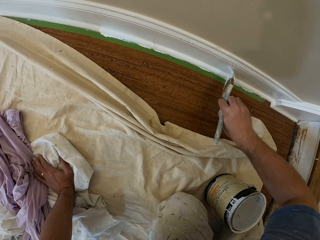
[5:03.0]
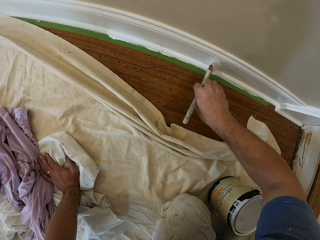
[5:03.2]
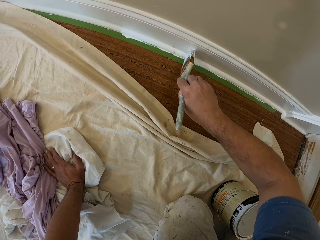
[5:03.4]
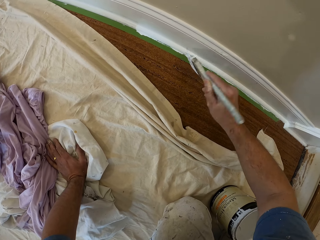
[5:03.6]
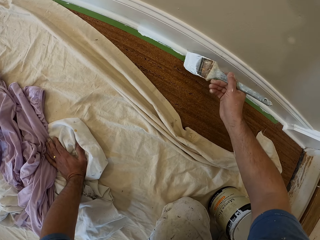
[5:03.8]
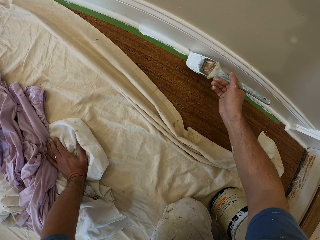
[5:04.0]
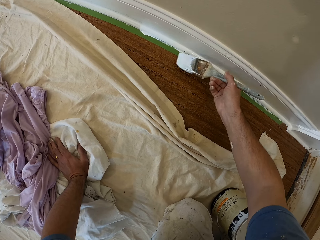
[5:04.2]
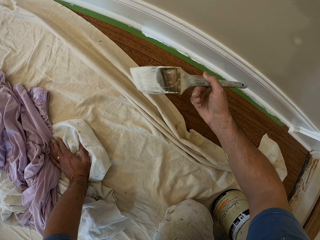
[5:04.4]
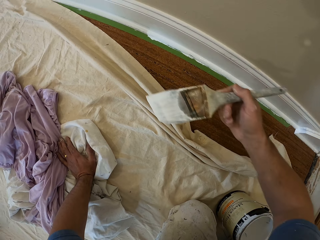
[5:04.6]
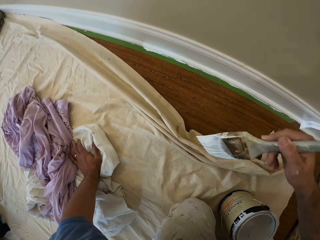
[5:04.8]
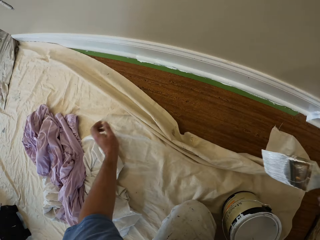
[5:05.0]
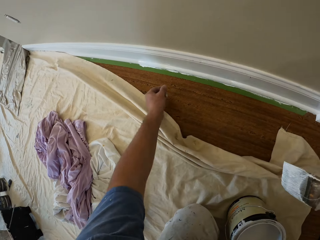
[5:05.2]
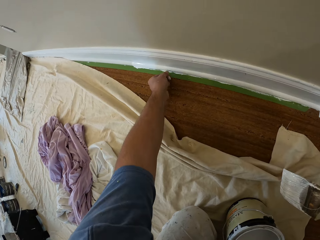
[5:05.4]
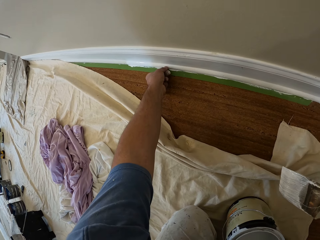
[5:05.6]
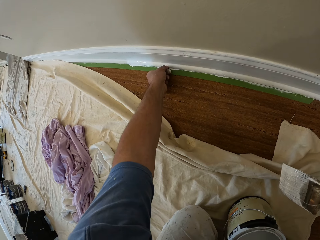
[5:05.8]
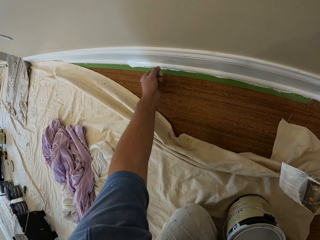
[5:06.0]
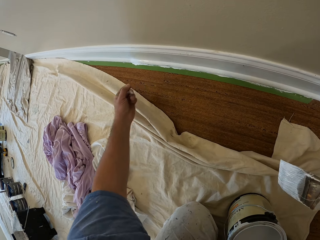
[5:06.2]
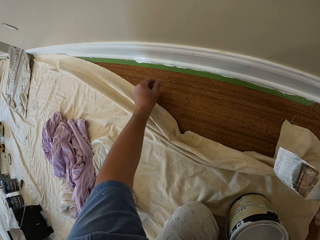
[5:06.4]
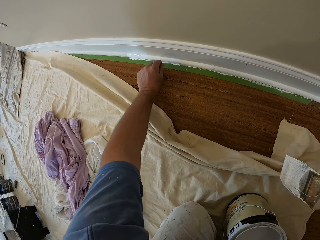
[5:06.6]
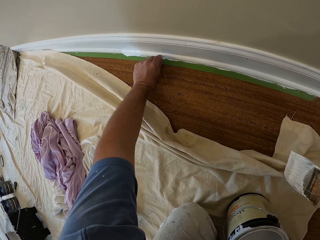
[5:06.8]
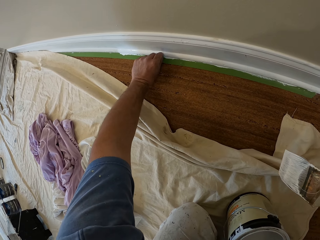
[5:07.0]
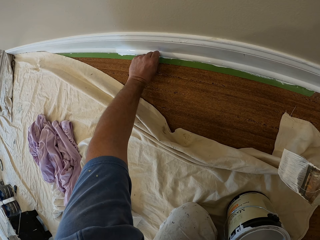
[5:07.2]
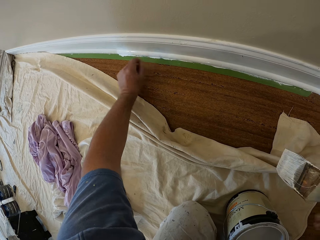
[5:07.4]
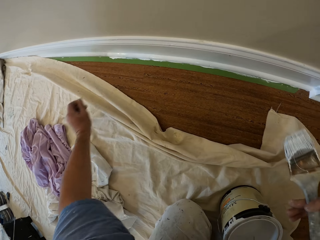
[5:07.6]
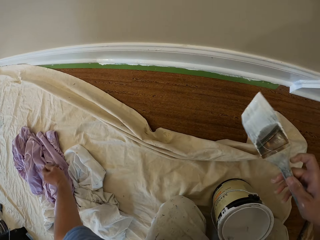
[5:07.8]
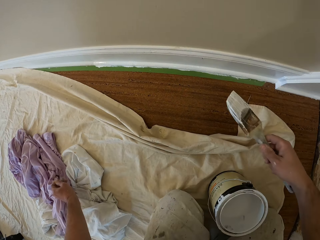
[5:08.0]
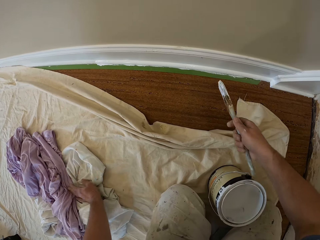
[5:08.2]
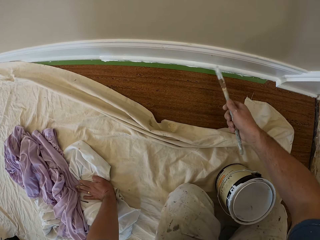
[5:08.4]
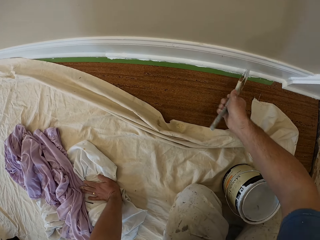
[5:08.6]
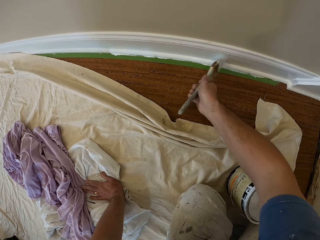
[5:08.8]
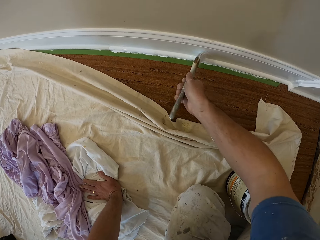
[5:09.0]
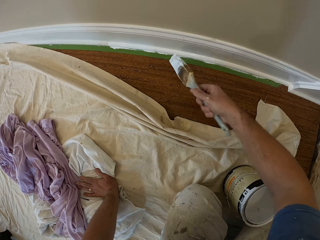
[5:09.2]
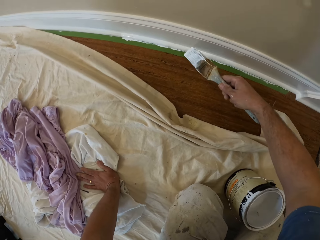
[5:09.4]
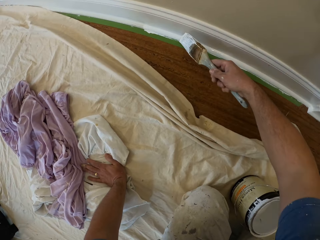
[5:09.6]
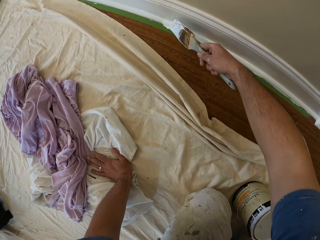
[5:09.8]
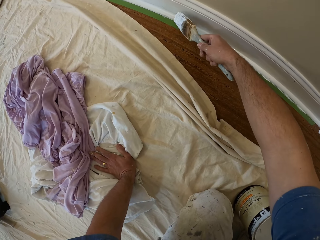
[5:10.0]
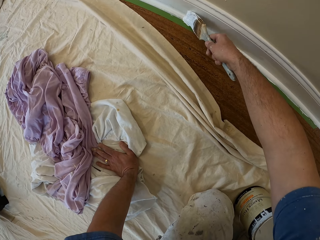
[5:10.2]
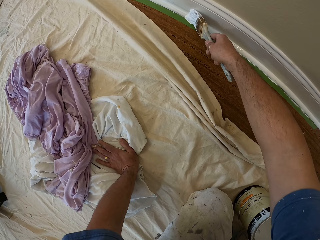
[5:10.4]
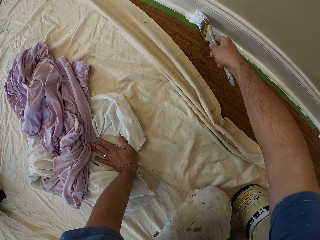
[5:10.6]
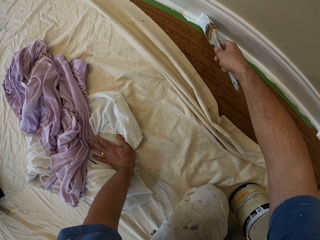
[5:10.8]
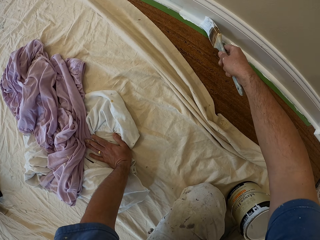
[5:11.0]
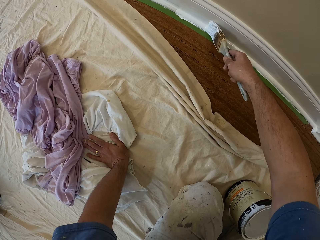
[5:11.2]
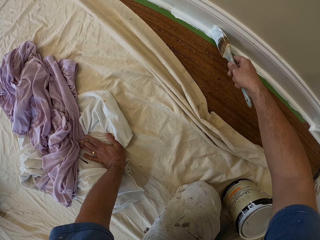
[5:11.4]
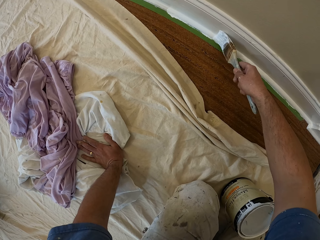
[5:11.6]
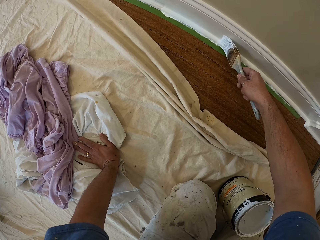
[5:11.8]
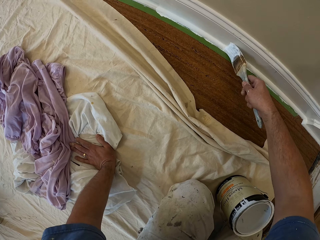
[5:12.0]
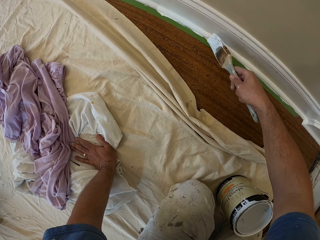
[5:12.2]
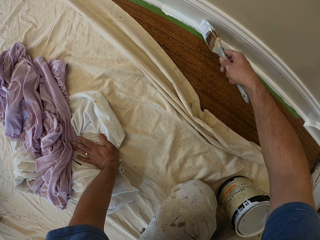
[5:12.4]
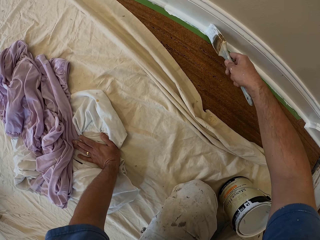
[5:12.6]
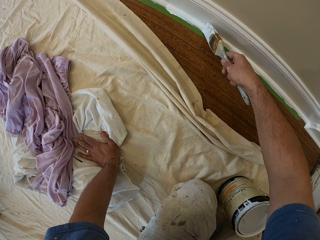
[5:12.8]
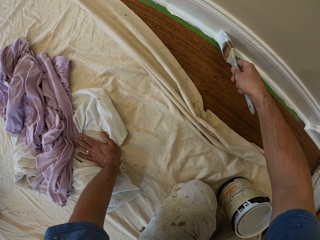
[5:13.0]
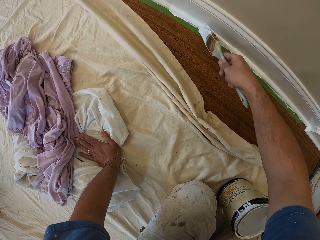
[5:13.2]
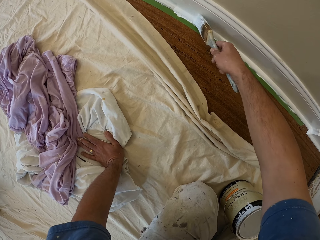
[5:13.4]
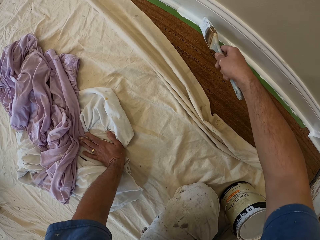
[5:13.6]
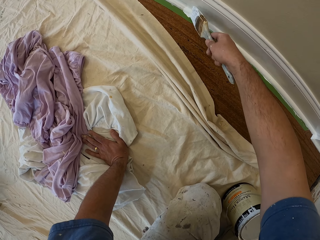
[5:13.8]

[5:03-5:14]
The camera wearer removes dirt from the painted cornice with his left hand. He paints the cornice.

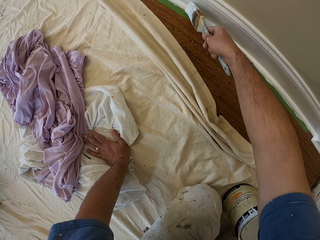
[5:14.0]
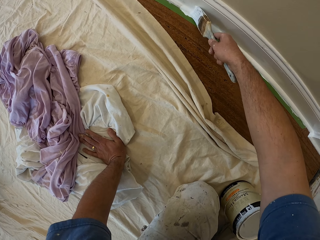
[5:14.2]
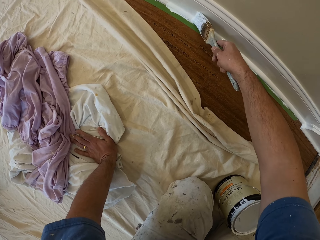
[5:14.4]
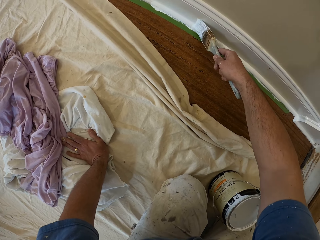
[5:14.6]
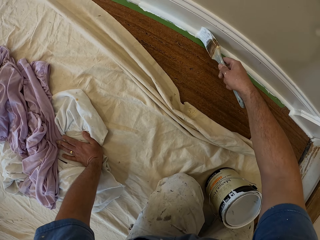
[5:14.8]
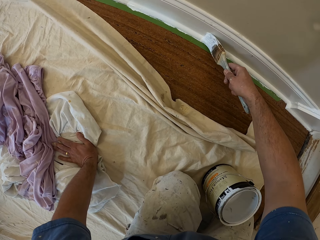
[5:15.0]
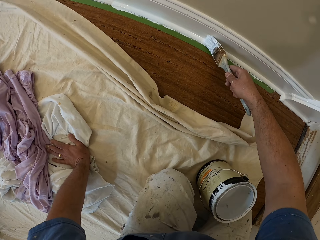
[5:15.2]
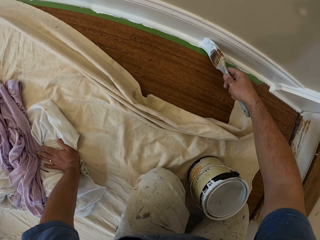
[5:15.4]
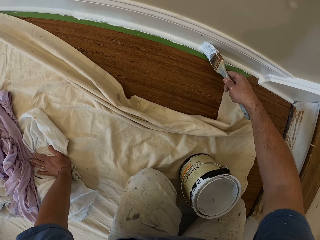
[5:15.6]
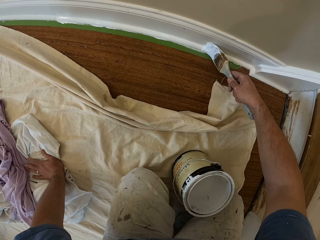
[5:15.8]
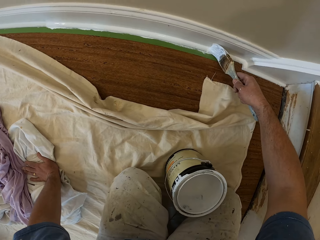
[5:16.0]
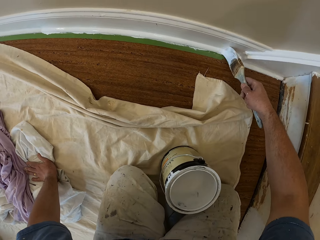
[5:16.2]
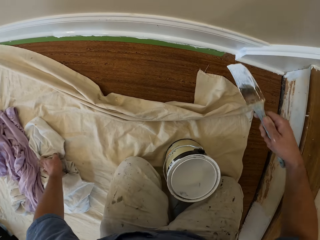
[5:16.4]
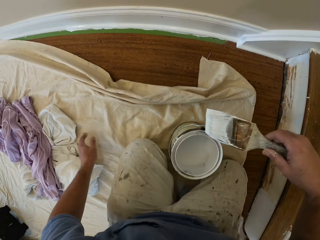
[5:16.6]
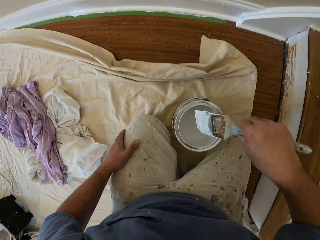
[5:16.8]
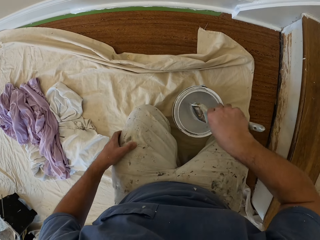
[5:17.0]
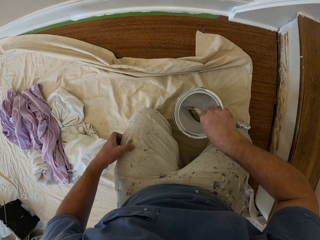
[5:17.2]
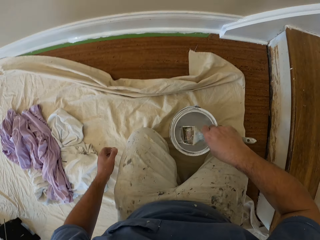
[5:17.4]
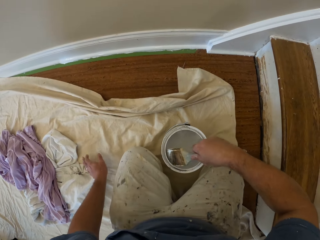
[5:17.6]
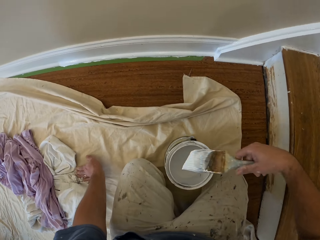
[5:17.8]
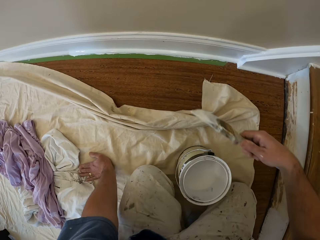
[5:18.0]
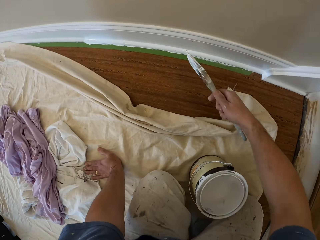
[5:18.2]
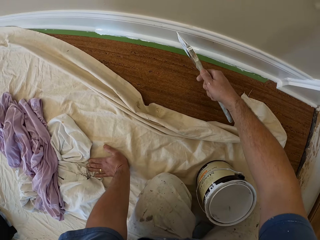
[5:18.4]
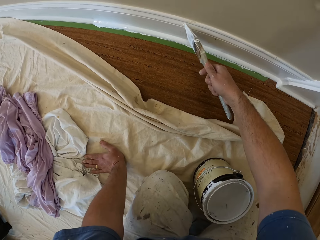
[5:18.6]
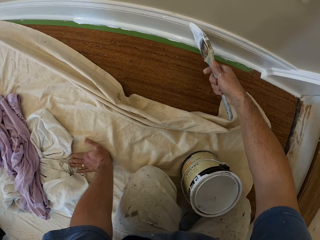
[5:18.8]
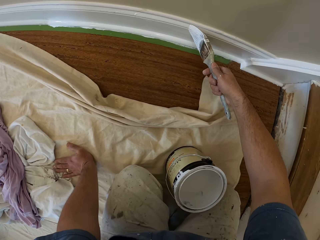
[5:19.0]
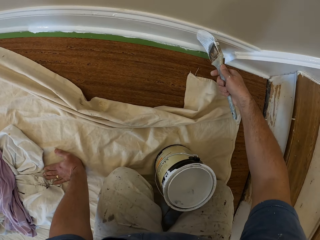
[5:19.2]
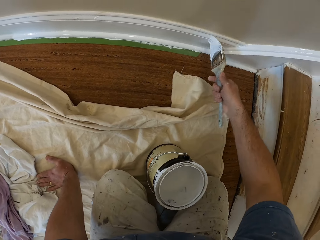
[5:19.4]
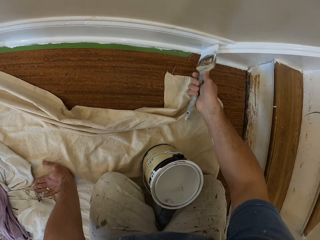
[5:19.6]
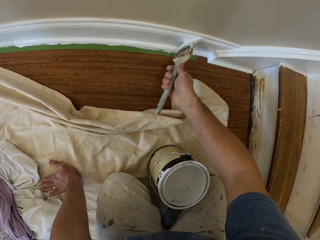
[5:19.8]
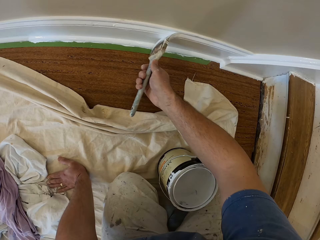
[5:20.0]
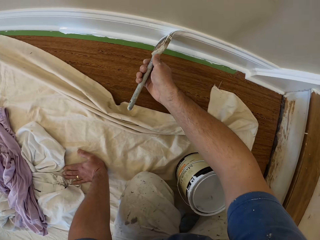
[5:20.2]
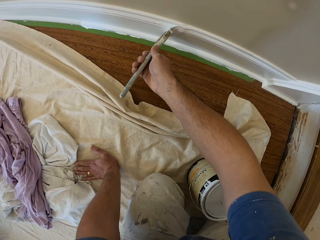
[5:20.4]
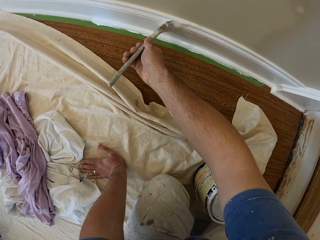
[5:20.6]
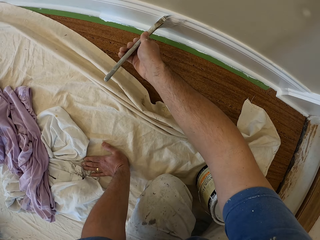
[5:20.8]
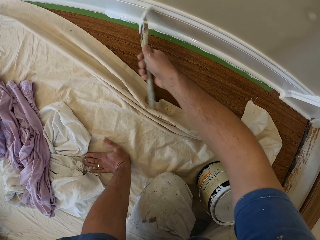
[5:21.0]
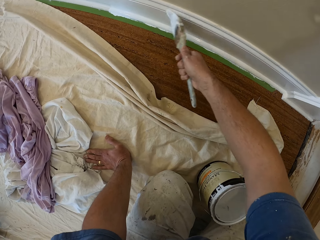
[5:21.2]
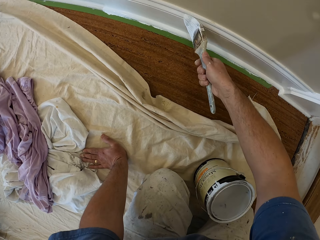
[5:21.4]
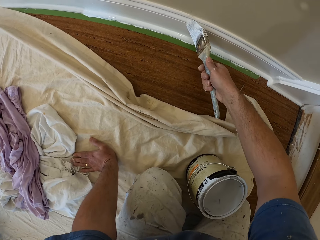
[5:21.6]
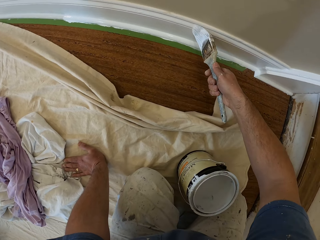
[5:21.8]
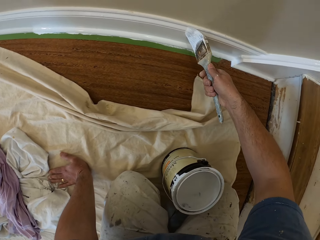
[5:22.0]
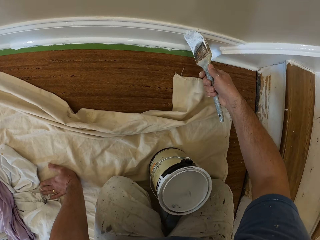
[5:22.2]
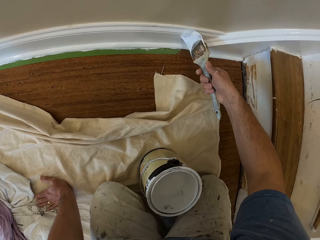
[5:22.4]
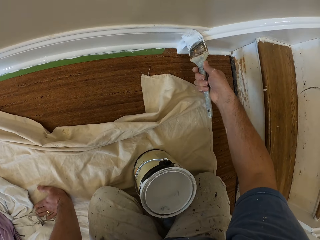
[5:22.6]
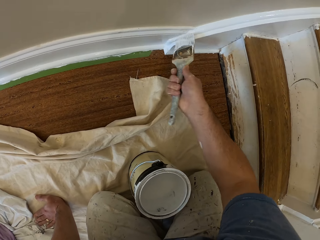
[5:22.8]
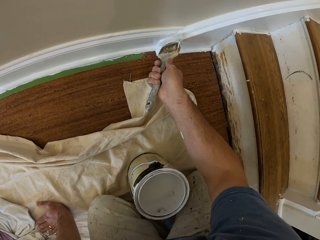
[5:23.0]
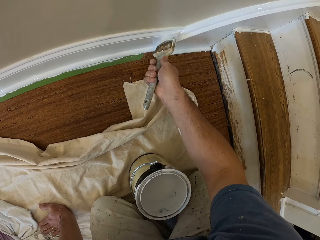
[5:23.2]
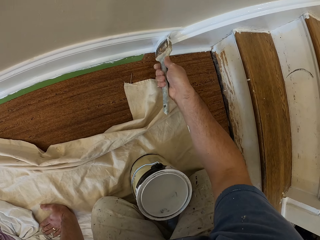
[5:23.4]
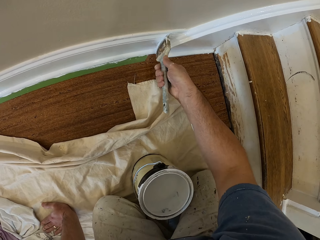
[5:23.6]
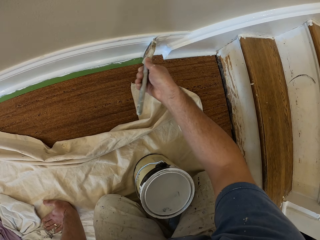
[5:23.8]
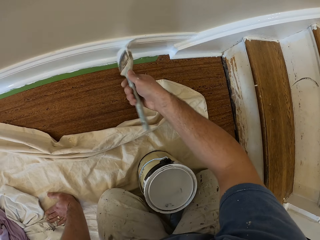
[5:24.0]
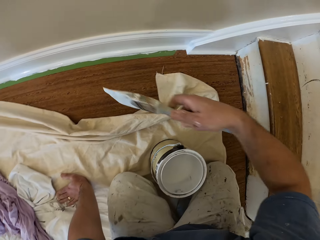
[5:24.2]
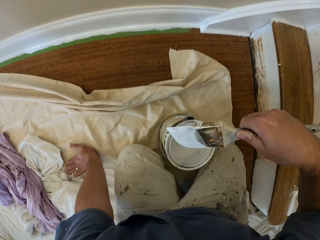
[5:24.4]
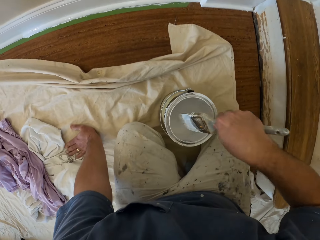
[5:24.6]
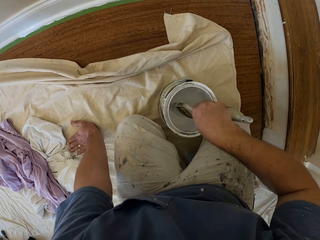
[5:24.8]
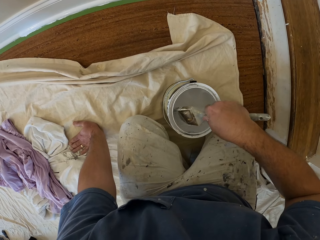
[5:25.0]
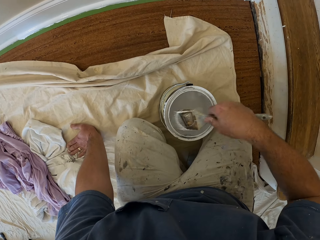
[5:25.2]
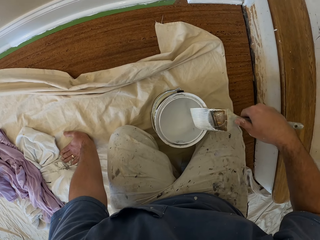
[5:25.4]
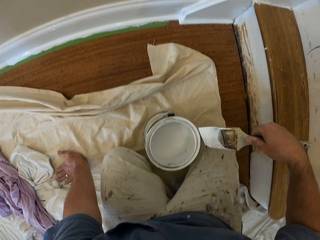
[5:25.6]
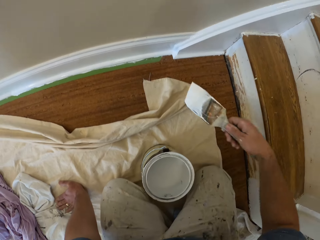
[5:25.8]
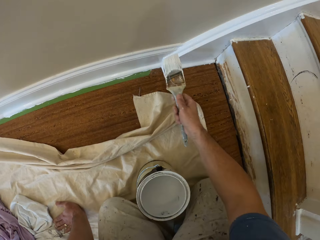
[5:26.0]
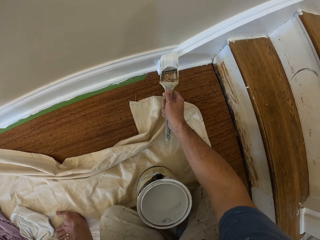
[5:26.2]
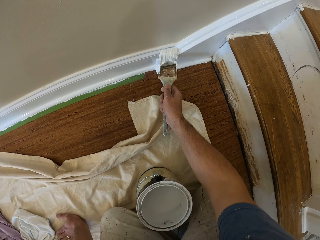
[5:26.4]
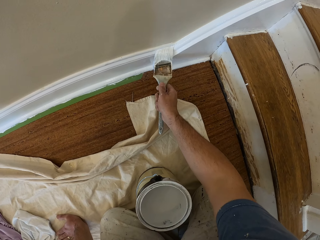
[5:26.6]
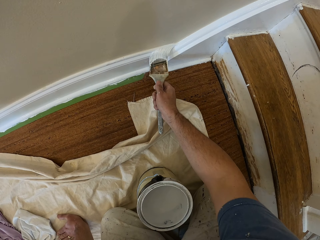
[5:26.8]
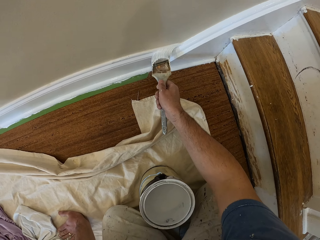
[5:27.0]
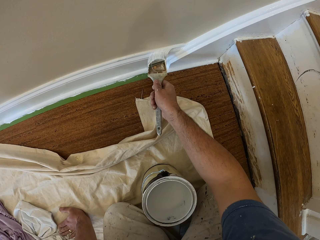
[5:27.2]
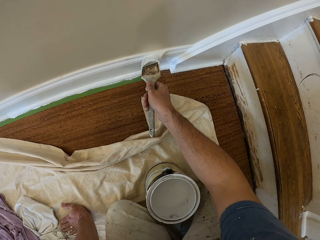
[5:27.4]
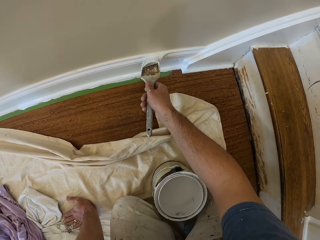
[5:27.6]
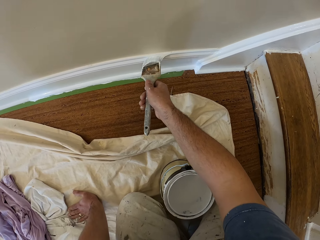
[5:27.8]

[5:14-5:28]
The camera wearer scoops paint inside an aluminum paint bucket with the paintbrush. They remove the brush from the paint. They paint the cornice. They scoop paint inside the aluminum paint bucket with the paintbrush. They remove the brush from the paint. They paint the cornice.
